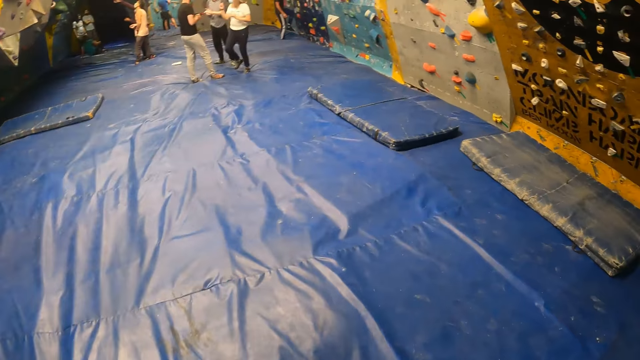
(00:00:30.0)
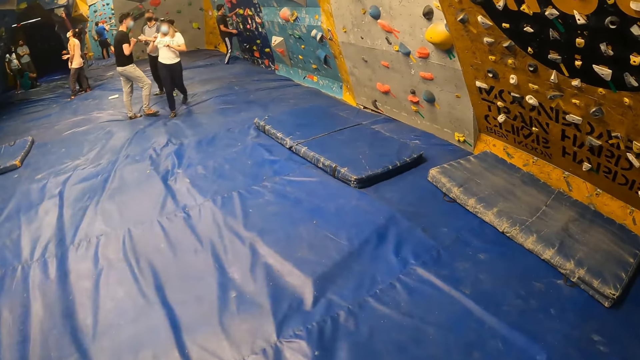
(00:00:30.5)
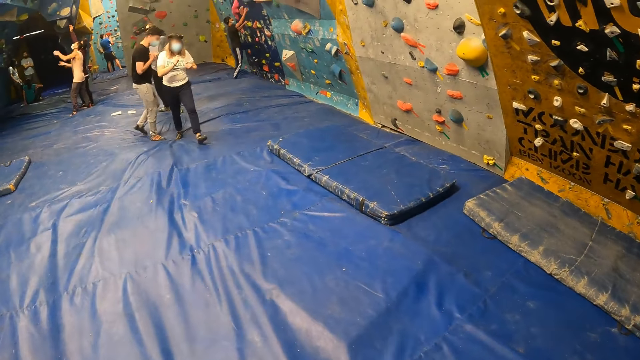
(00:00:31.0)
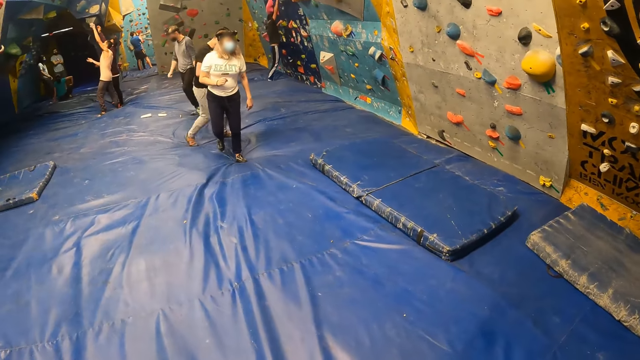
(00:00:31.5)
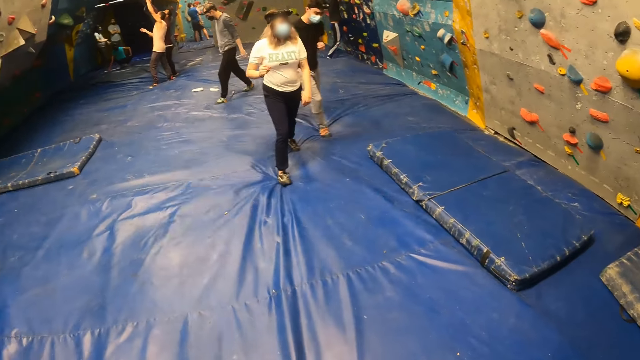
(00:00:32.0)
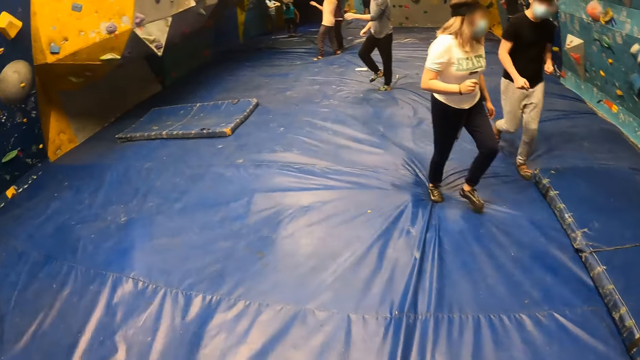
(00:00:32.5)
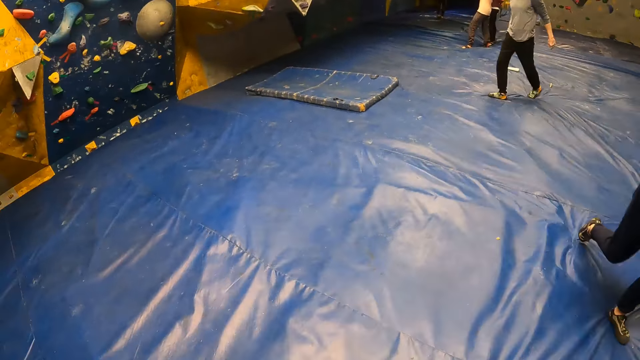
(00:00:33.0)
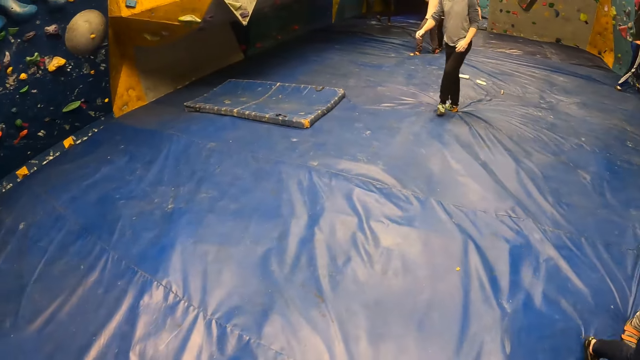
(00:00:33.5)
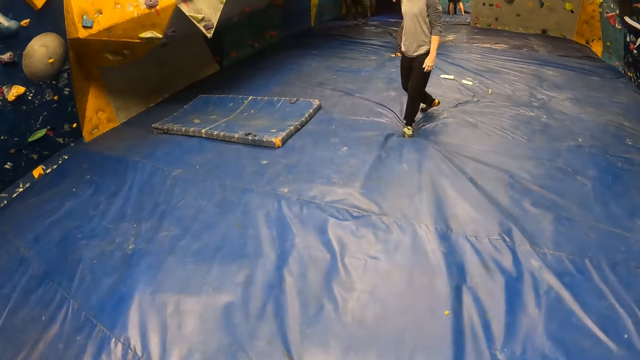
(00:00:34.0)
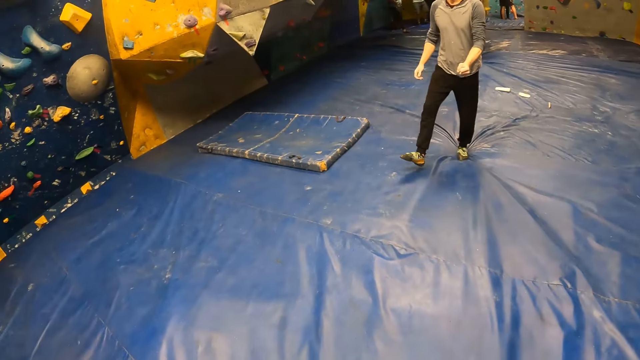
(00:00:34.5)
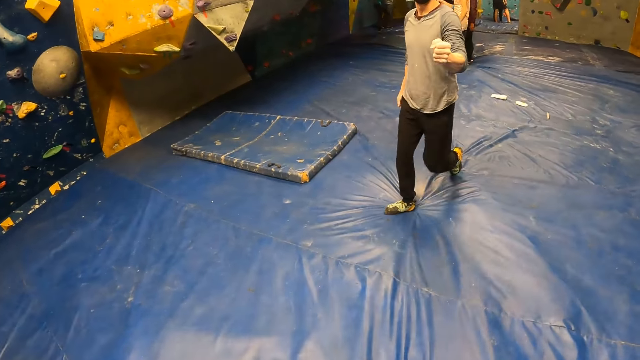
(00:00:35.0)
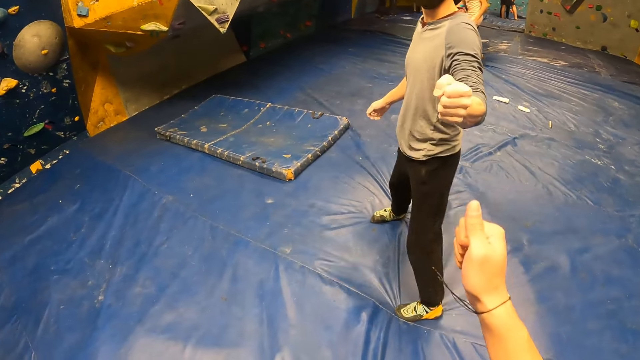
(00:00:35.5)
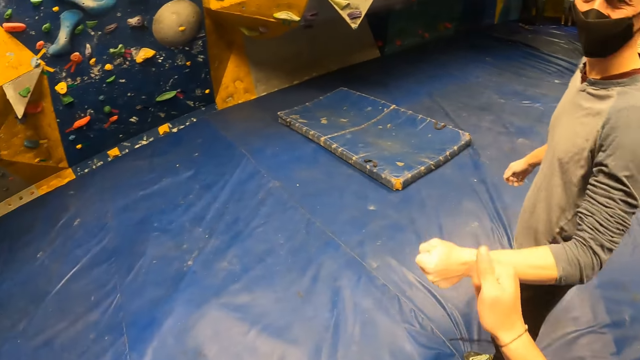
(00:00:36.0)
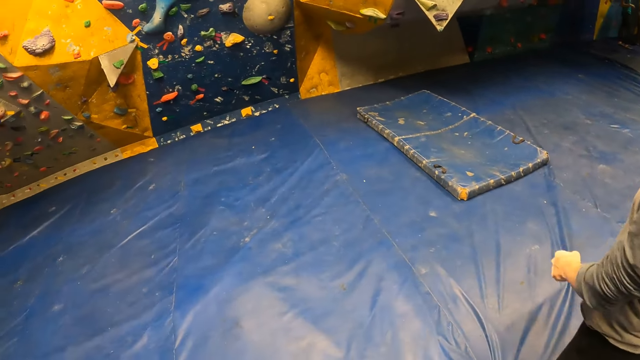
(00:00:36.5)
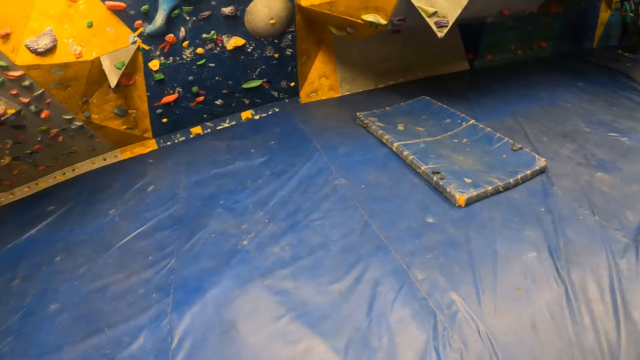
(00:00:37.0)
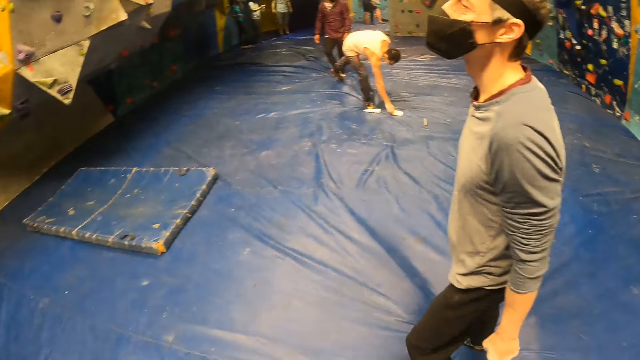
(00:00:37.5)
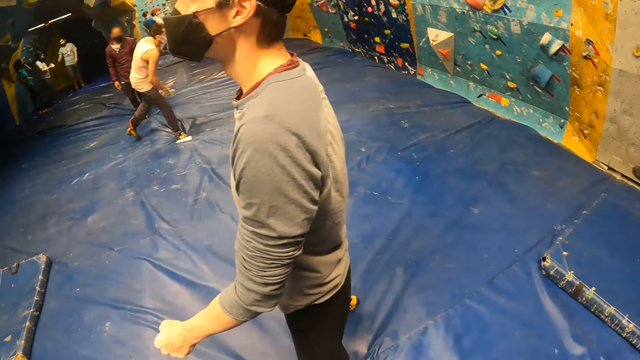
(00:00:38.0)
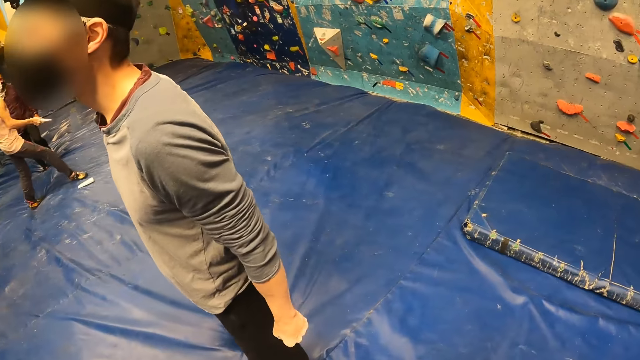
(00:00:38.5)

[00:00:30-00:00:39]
A man walks around. The camera wearer fist bumps the man with her right hand. She turns around.

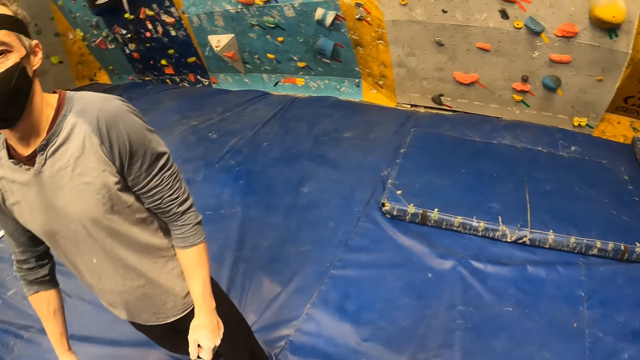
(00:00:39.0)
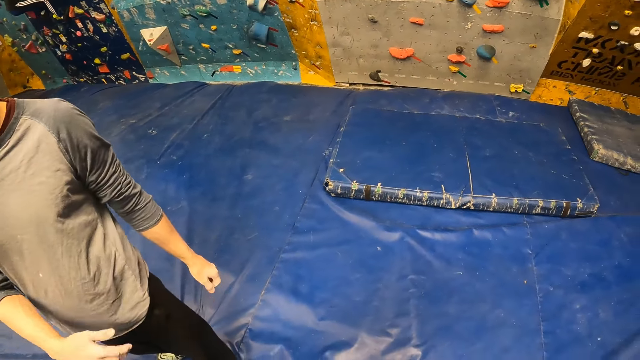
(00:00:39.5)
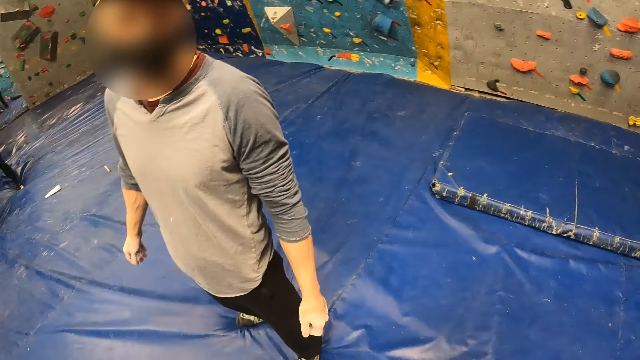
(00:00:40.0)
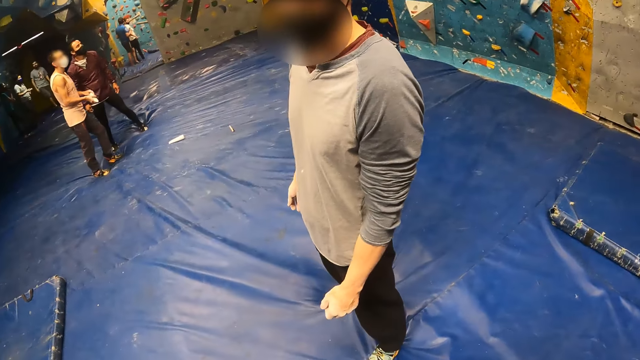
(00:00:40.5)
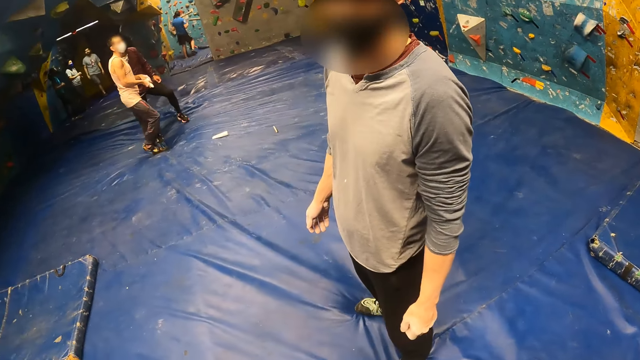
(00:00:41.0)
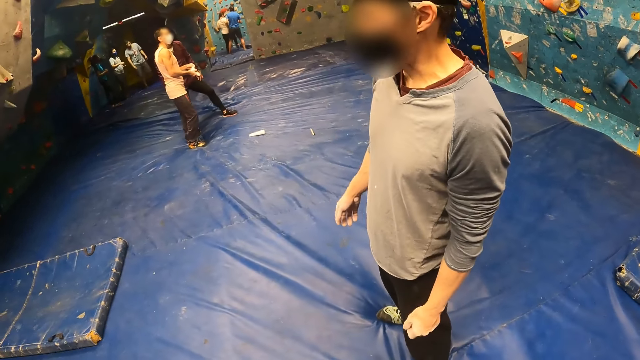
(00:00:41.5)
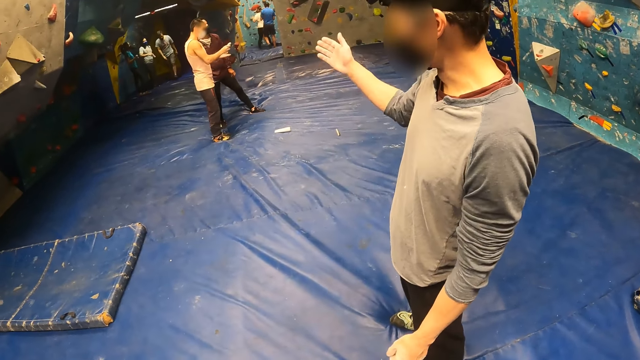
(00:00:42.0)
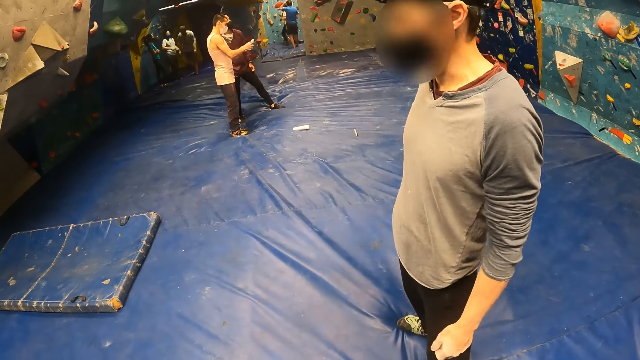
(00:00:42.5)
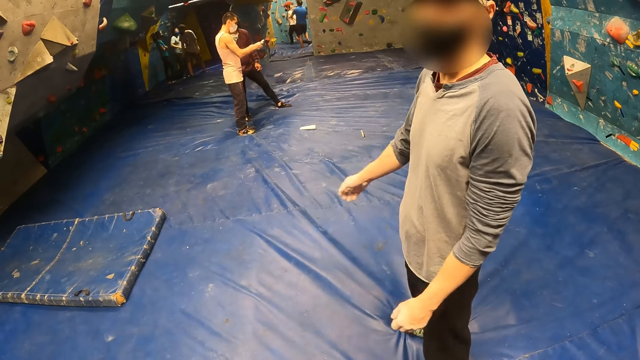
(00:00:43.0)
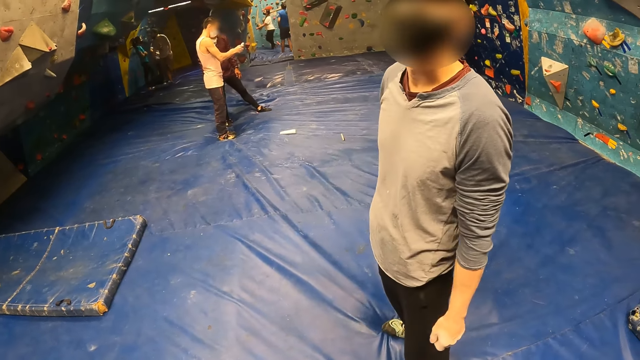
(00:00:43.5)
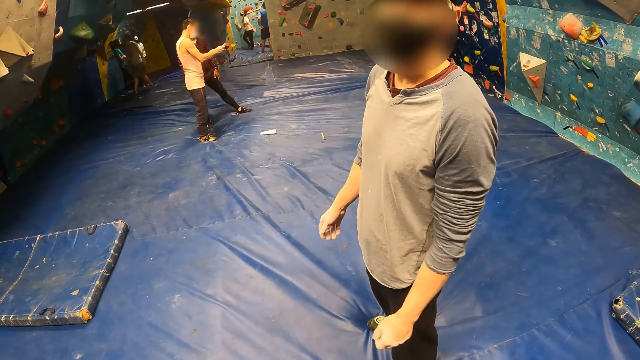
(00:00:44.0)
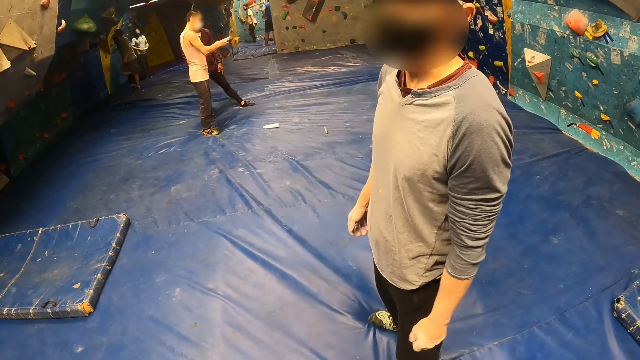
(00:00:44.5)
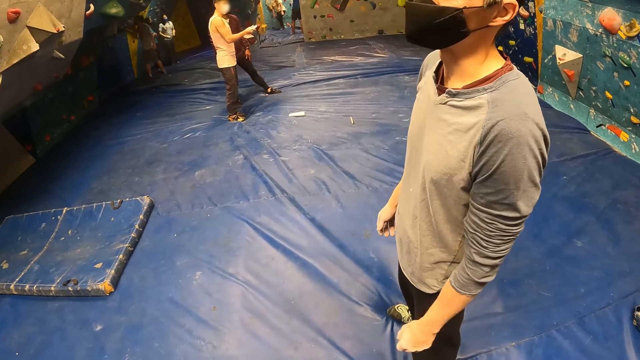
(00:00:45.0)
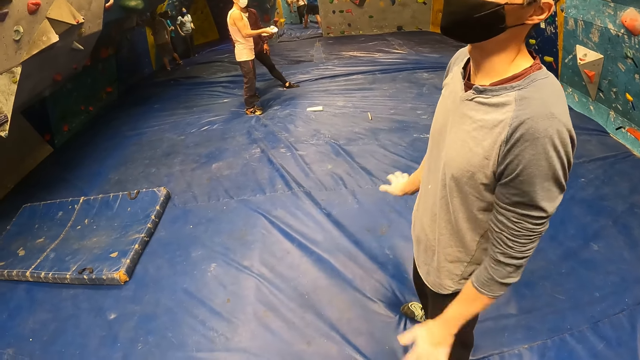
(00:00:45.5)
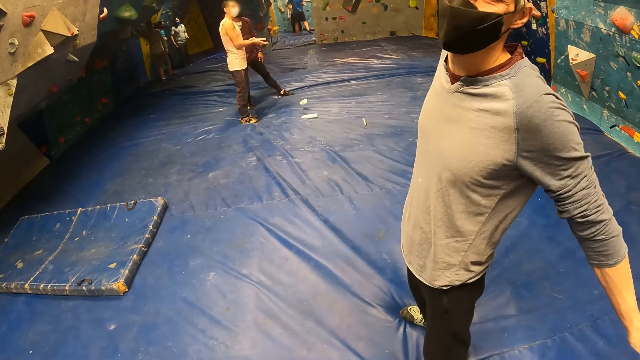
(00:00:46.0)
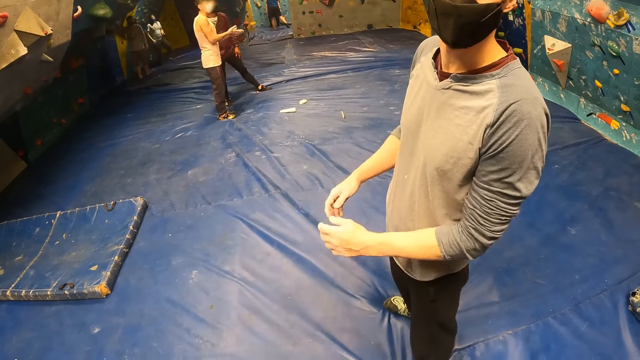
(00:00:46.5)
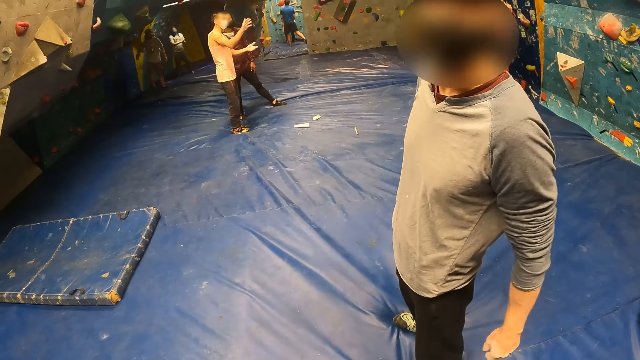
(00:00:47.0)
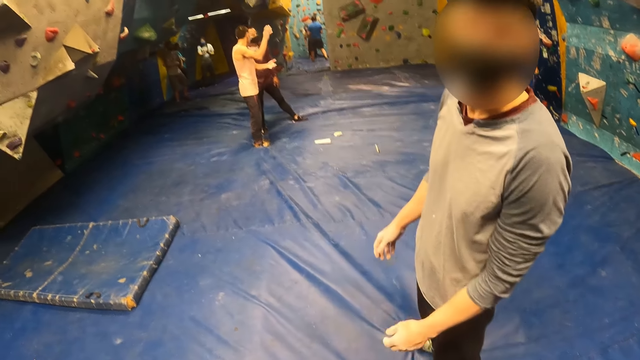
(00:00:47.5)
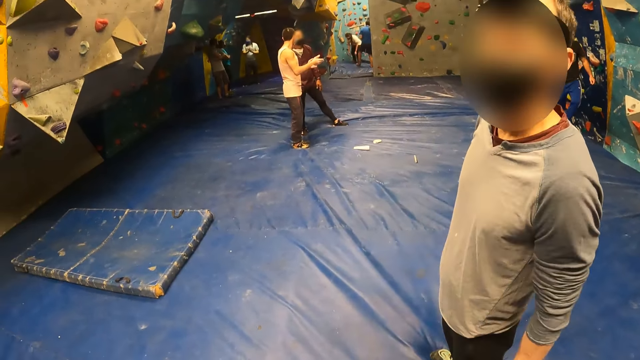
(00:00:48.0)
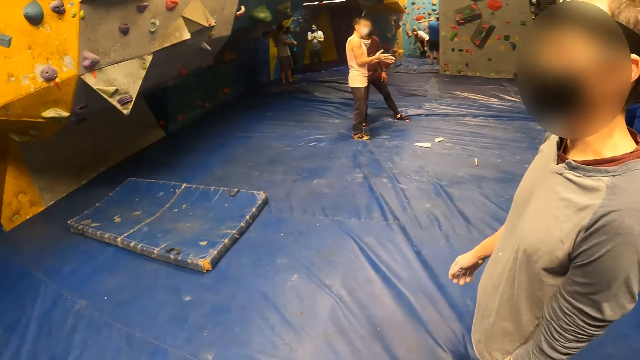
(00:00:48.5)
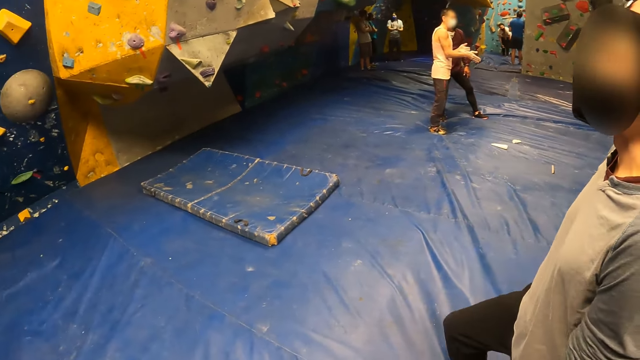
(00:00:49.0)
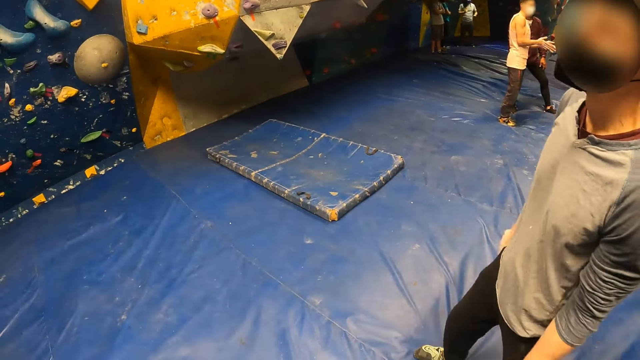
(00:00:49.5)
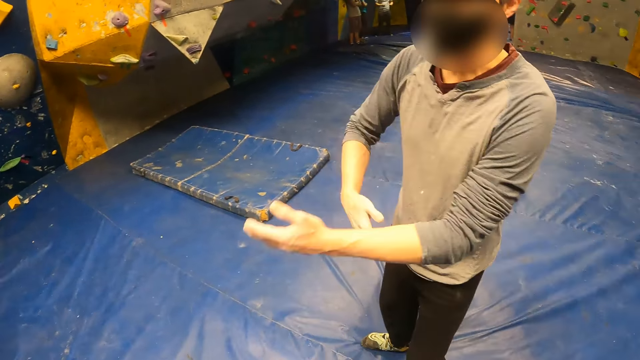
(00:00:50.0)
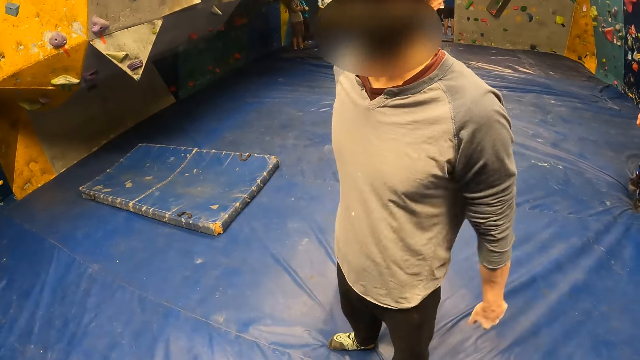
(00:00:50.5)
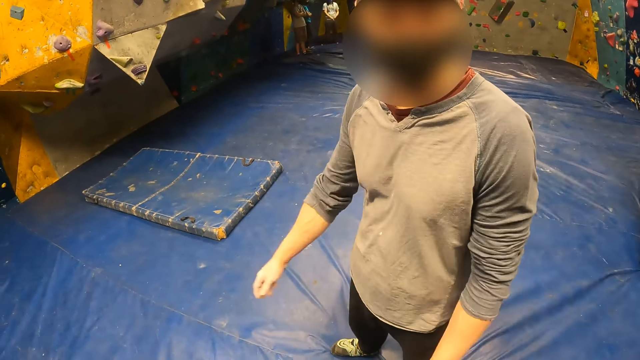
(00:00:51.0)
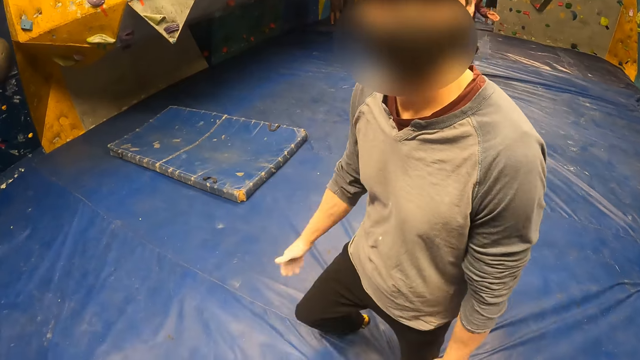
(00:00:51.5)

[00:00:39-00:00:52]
The man interacts with the camera wearer. The man swings hands around. The camera wearer turns around. The man stretches hand around. The man swings hands around. The camera wearer turns around. The man swings hands around.
